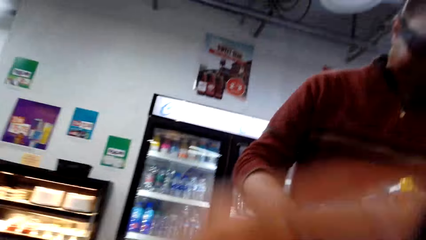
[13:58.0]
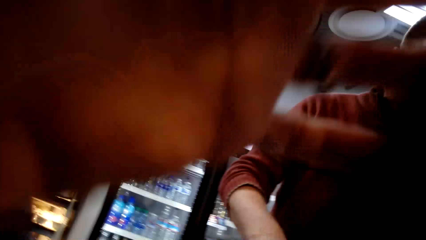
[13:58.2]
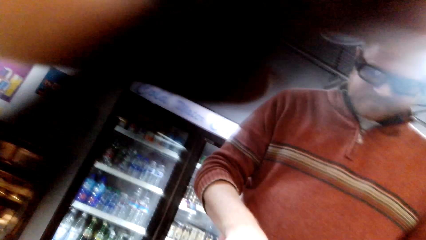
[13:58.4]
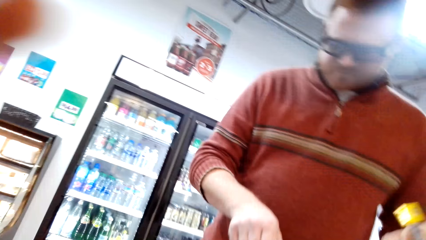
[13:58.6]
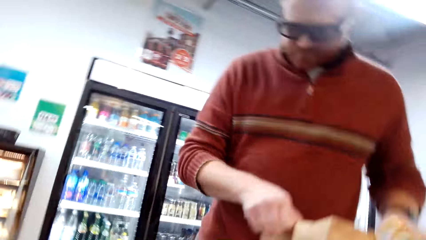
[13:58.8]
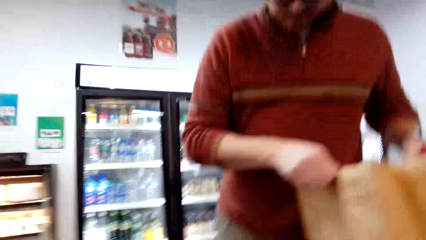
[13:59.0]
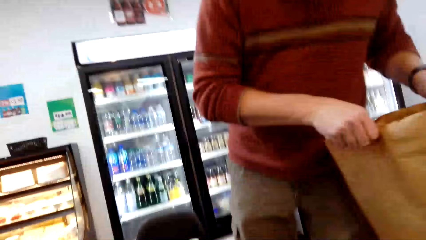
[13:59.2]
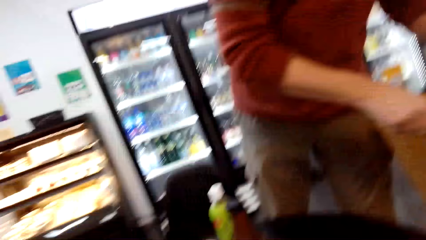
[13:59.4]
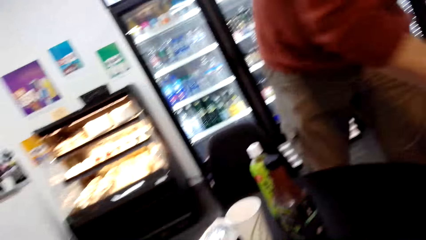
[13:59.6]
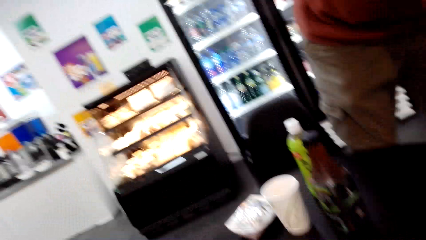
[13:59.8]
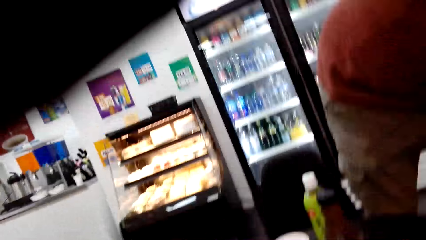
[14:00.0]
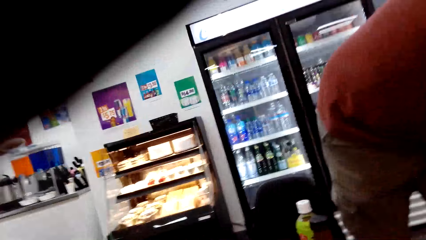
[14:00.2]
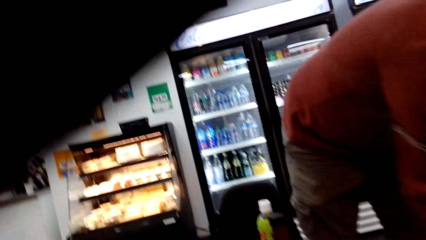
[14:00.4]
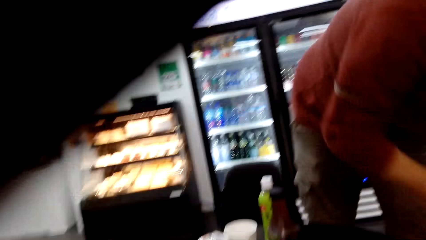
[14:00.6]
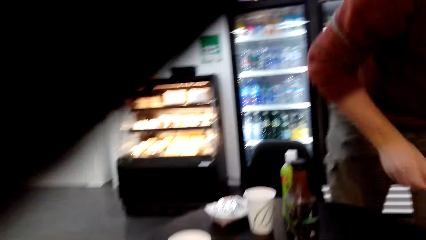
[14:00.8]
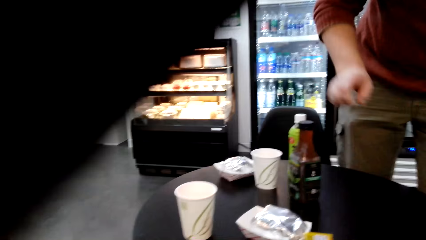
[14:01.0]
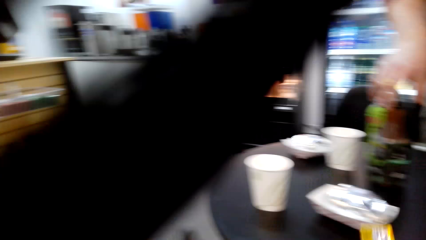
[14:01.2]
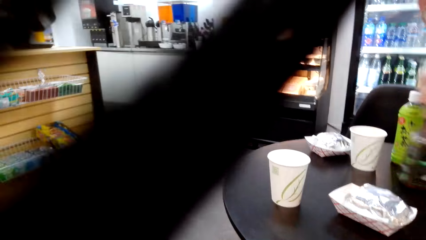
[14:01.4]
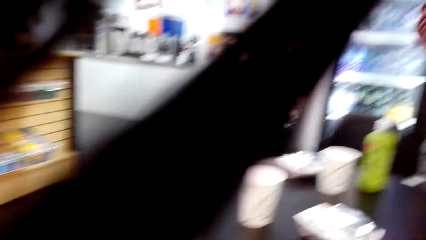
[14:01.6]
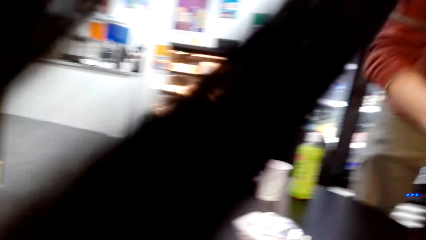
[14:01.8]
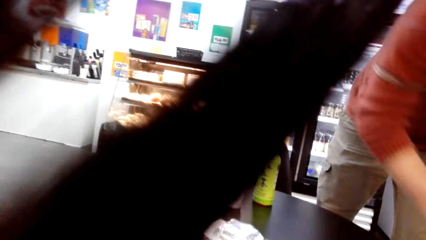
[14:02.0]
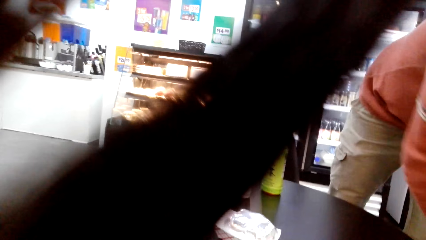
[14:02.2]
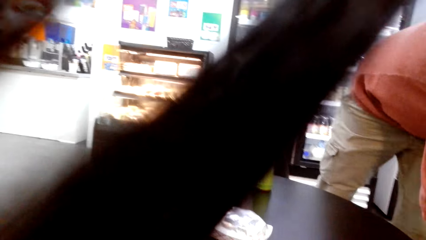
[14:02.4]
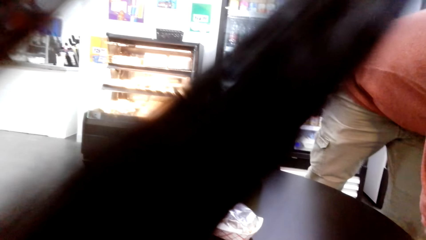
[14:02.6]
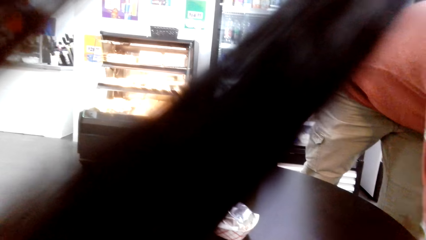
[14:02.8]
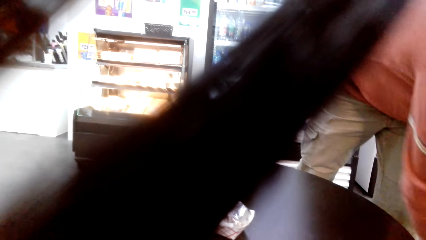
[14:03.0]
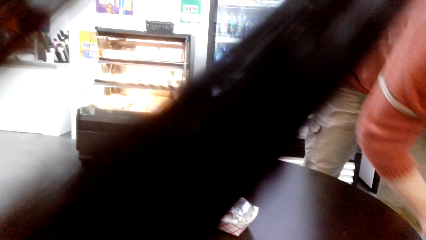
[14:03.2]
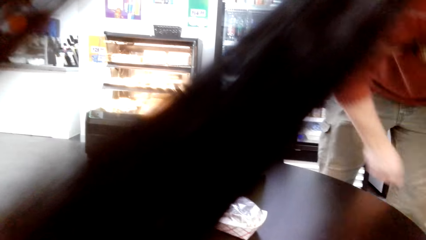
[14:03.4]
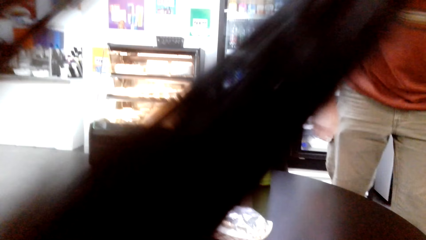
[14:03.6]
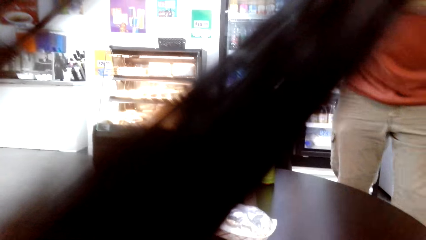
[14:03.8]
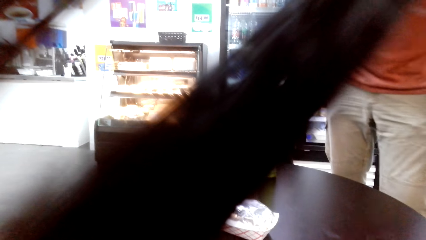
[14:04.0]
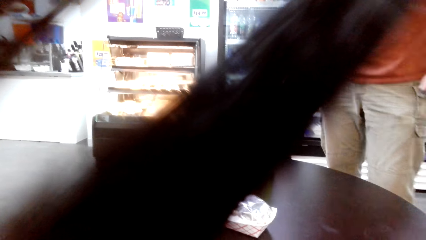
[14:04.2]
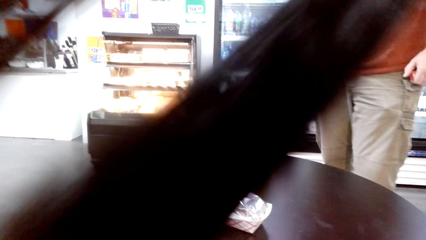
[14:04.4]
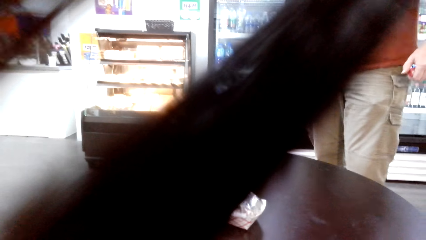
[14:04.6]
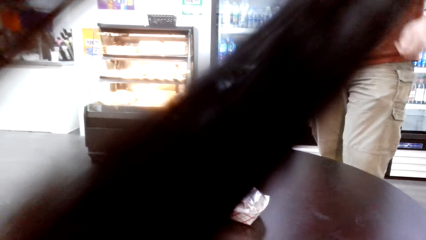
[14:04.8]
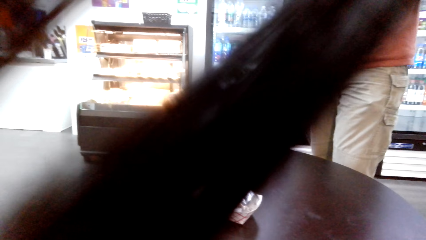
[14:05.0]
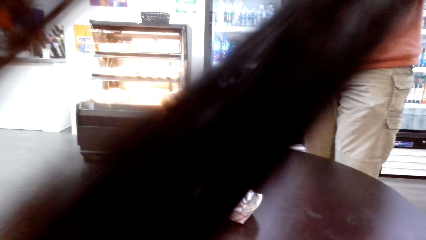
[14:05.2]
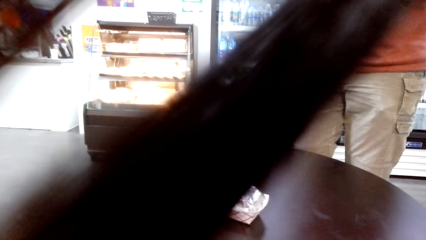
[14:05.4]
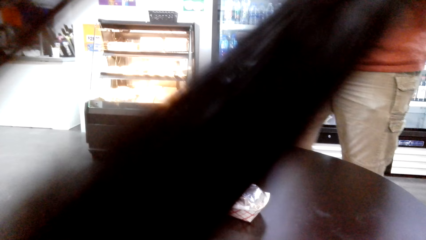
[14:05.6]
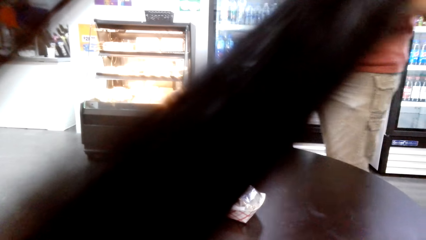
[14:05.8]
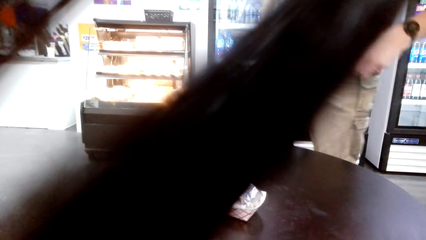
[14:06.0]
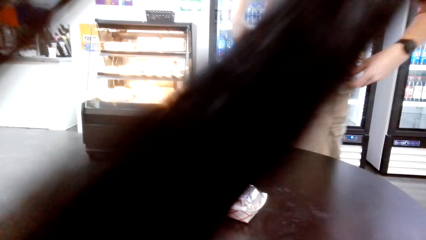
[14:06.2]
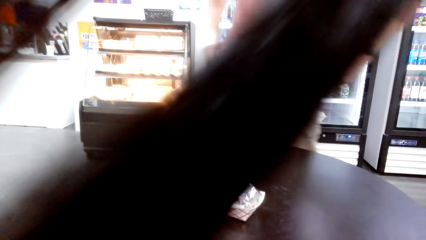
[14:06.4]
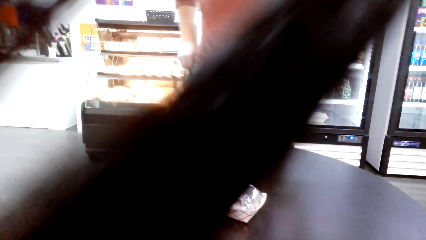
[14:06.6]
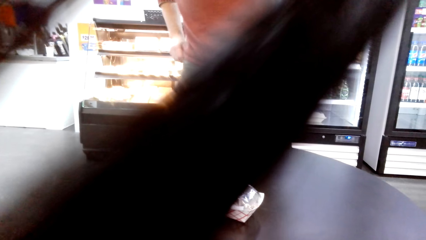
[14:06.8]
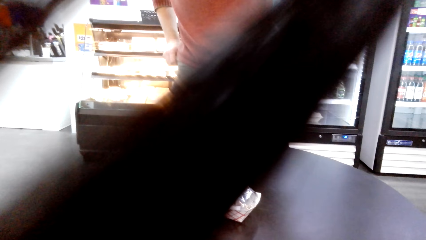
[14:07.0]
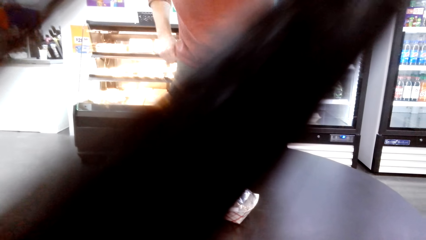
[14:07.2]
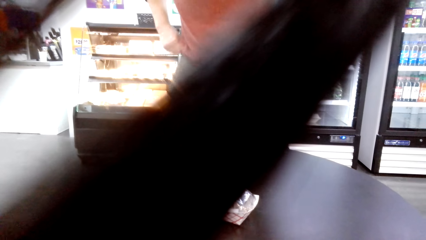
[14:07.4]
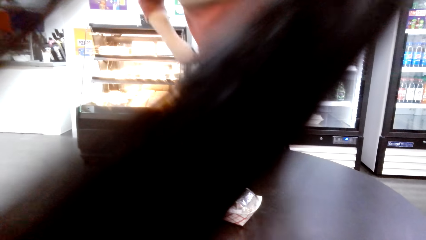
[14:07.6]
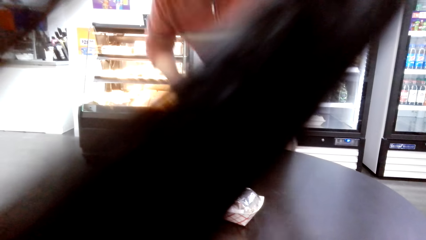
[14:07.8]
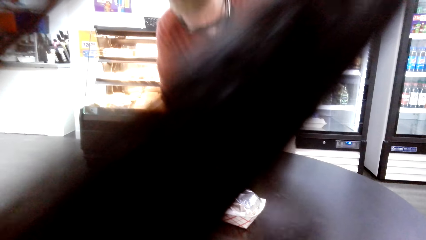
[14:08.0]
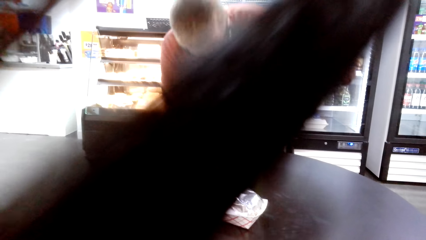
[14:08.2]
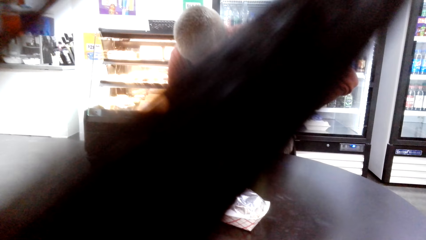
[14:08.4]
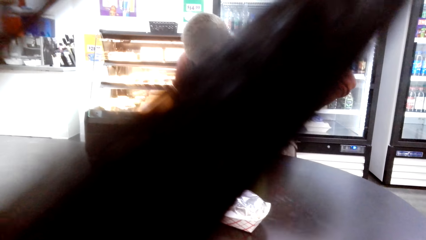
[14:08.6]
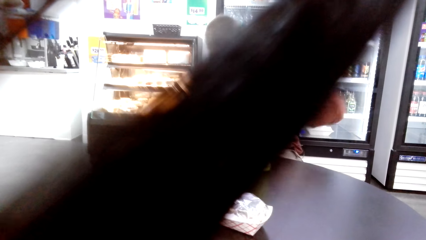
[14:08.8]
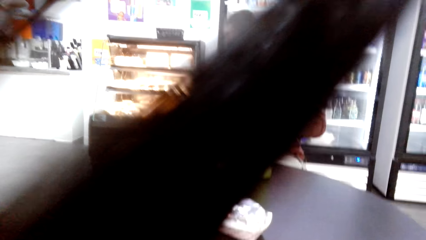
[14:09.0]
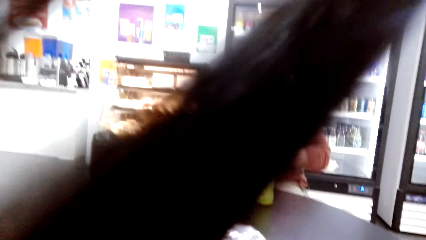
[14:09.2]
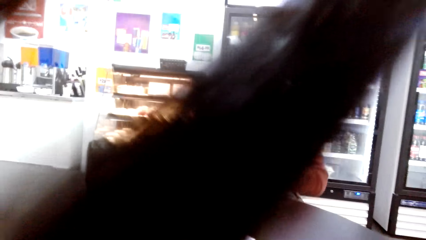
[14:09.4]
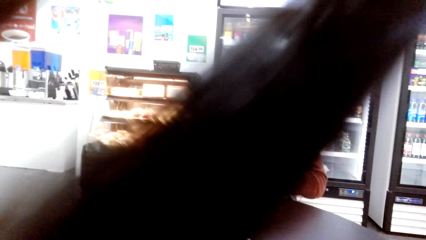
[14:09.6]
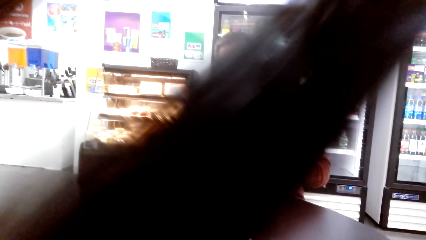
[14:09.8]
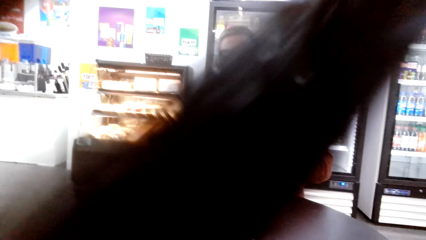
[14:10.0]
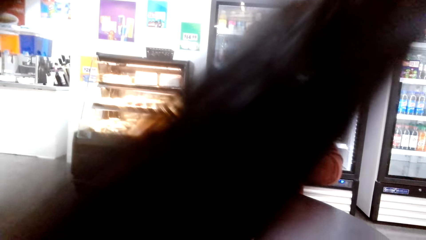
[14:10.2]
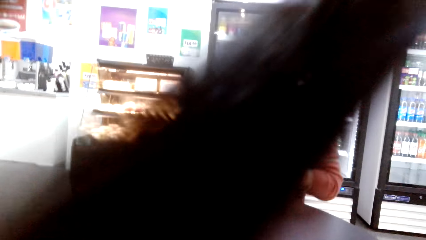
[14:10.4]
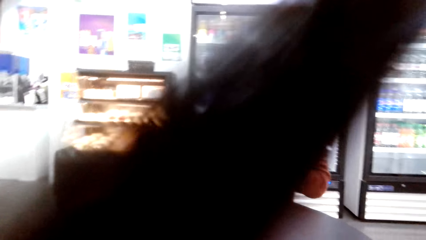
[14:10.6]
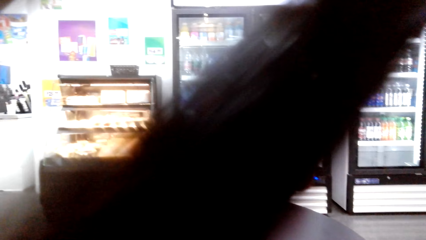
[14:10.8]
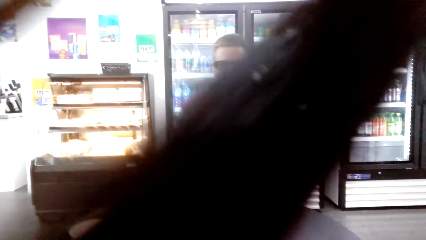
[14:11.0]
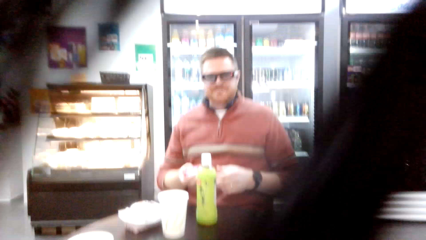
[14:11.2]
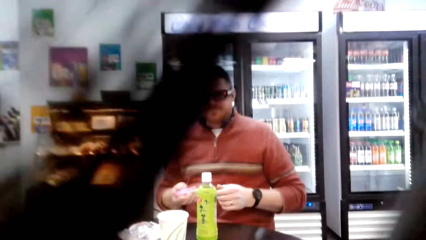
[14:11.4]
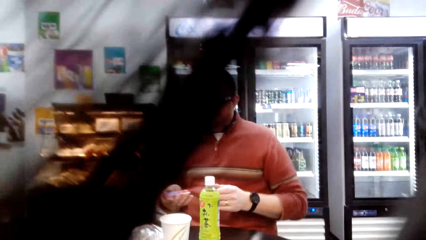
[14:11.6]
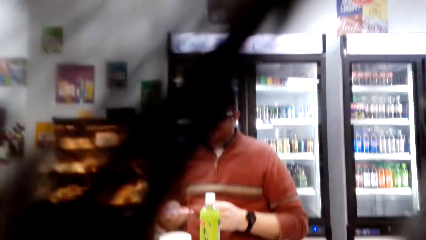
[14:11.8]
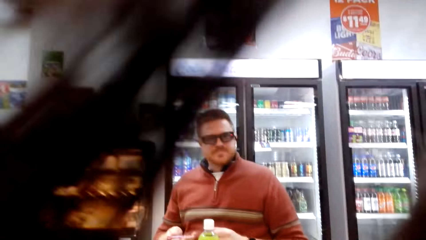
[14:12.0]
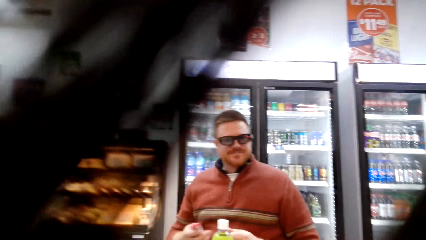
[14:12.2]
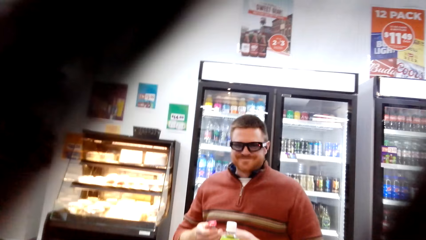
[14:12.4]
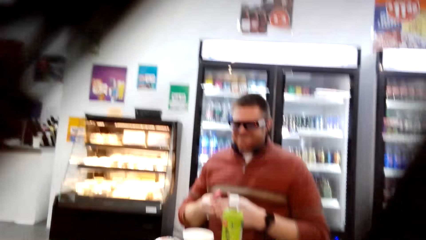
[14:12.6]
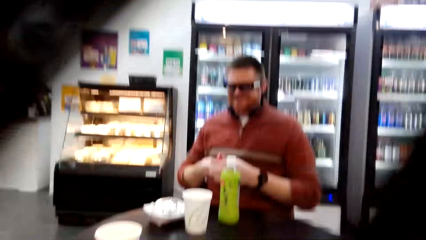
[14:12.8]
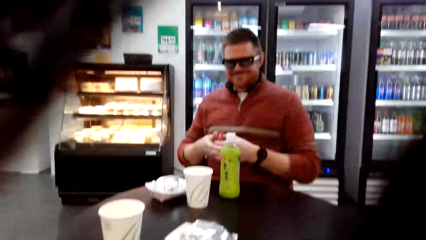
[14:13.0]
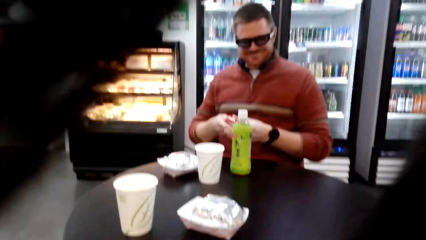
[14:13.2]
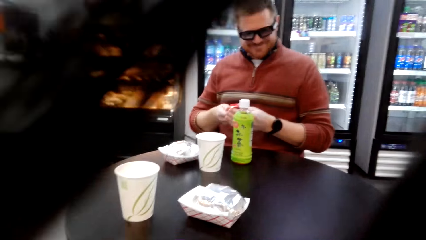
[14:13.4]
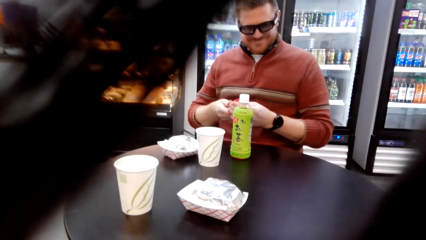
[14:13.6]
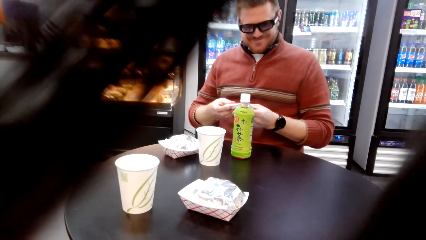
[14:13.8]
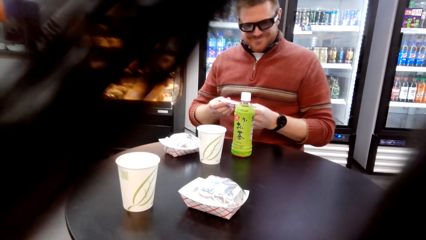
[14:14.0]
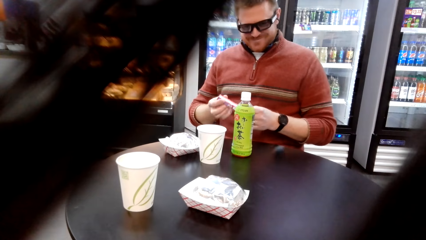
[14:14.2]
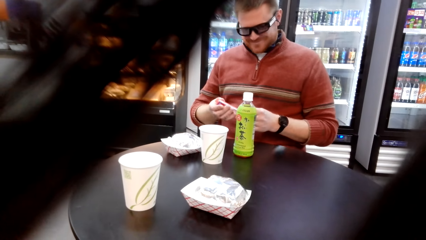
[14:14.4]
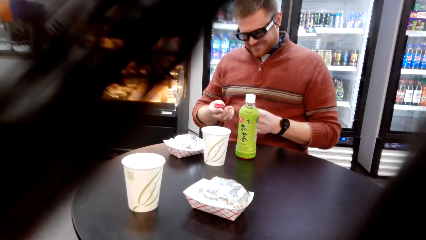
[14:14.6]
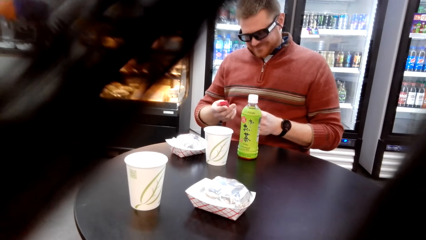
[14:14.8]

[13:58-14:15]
A person sits on the chair.
